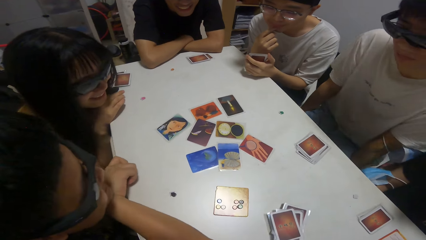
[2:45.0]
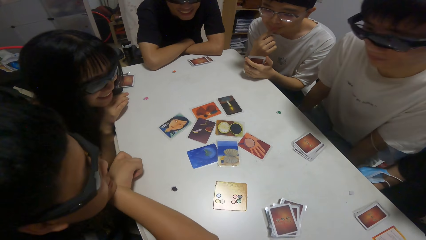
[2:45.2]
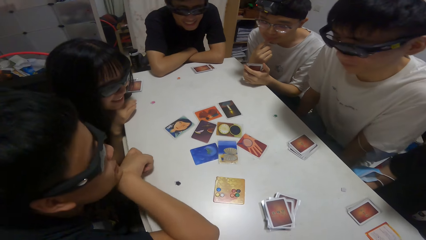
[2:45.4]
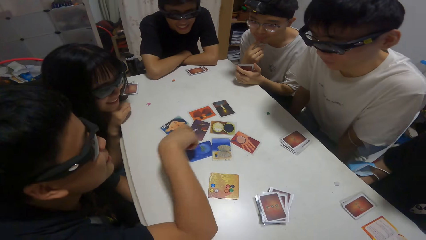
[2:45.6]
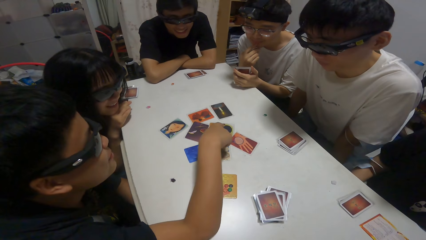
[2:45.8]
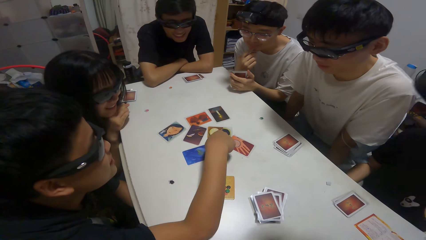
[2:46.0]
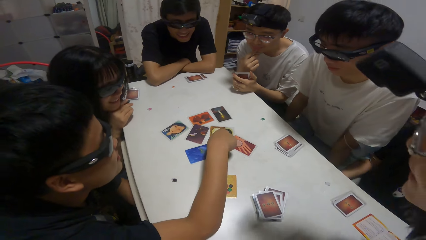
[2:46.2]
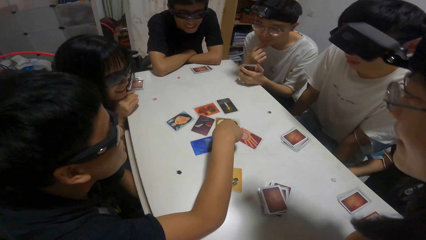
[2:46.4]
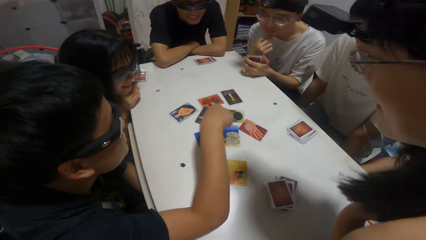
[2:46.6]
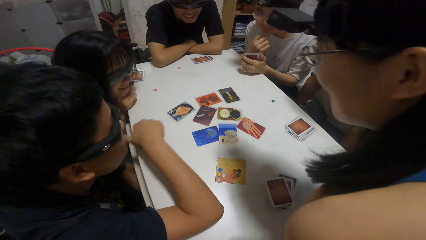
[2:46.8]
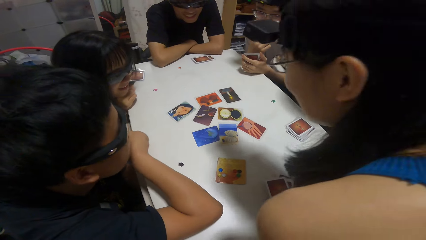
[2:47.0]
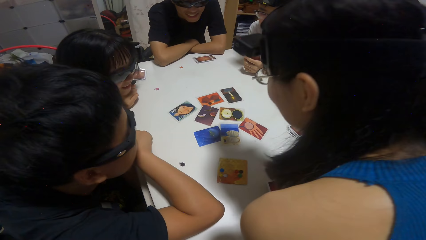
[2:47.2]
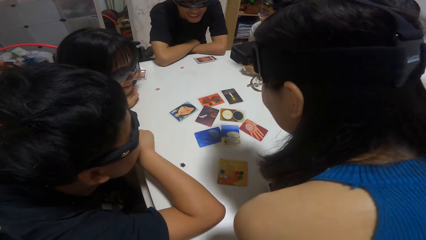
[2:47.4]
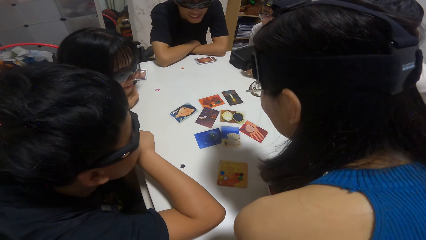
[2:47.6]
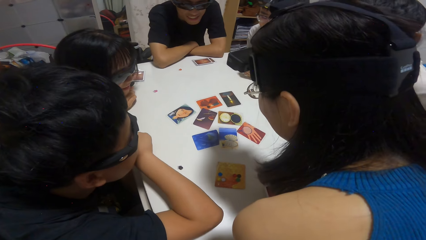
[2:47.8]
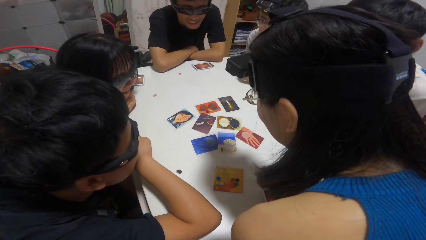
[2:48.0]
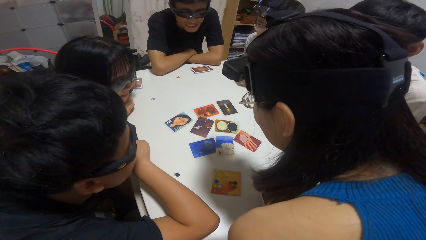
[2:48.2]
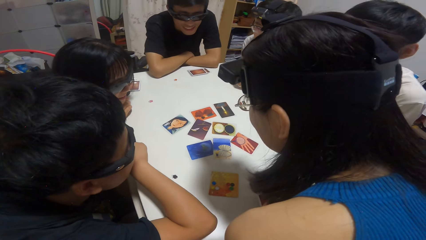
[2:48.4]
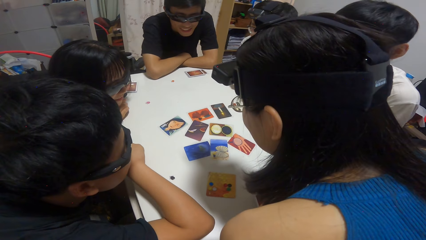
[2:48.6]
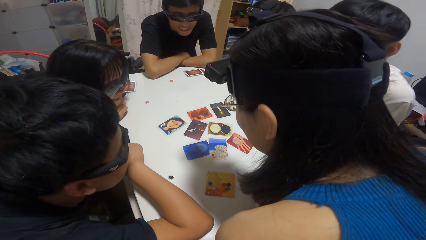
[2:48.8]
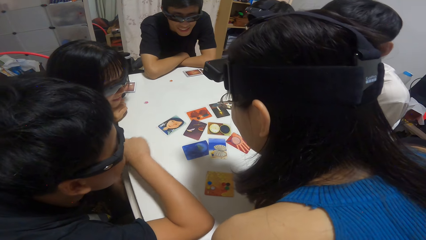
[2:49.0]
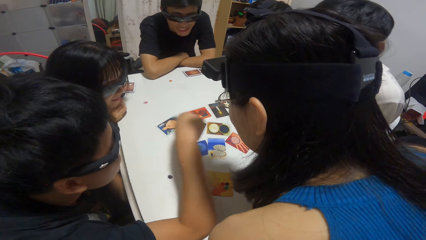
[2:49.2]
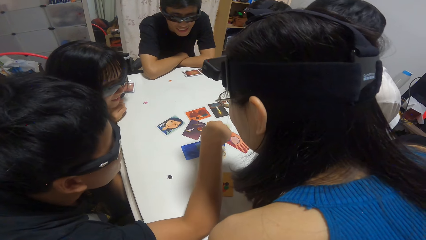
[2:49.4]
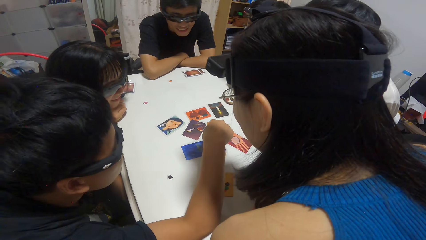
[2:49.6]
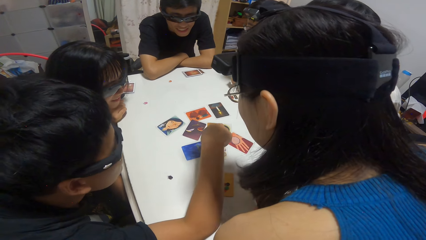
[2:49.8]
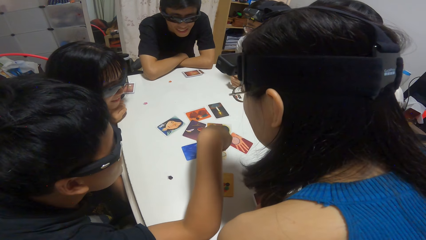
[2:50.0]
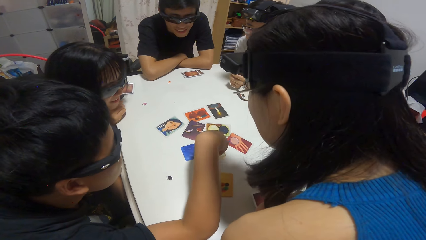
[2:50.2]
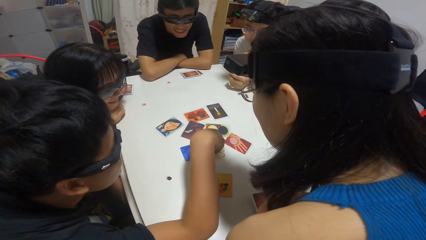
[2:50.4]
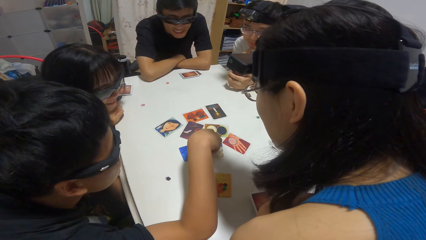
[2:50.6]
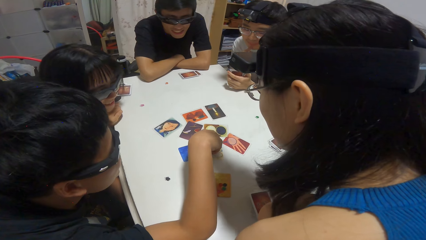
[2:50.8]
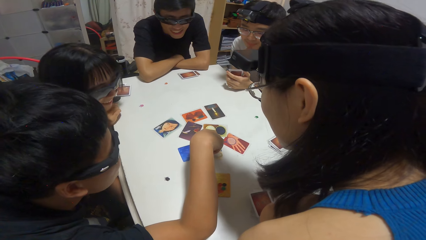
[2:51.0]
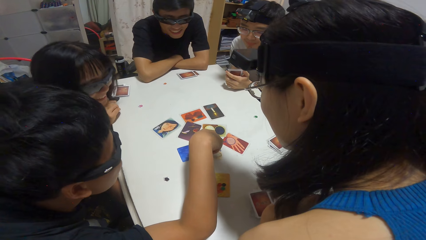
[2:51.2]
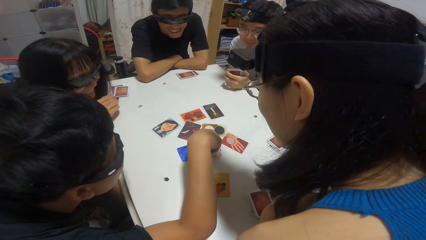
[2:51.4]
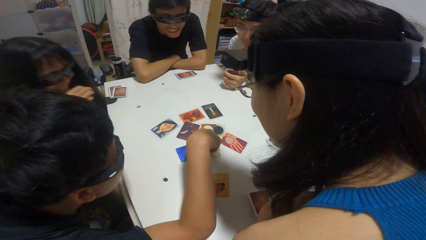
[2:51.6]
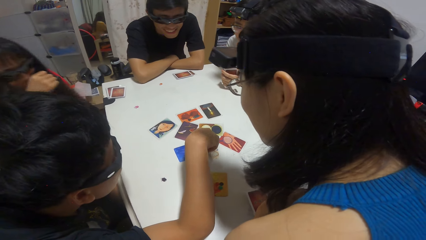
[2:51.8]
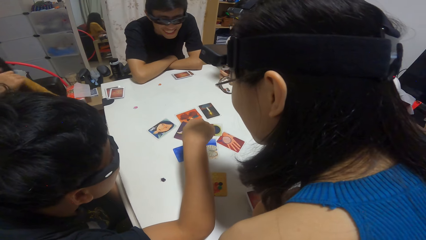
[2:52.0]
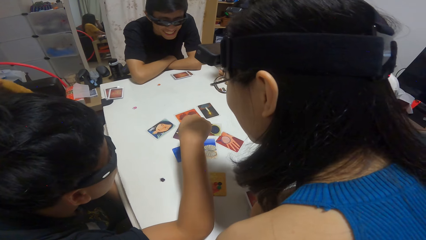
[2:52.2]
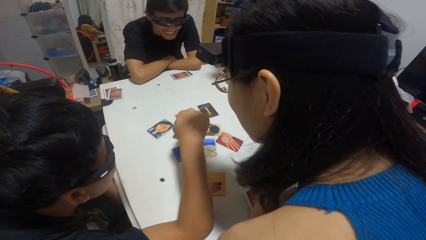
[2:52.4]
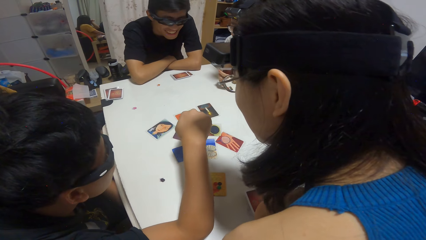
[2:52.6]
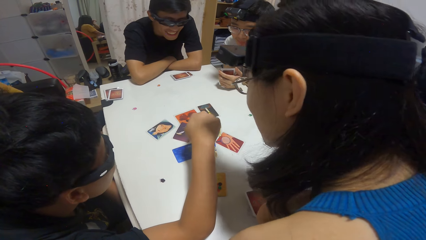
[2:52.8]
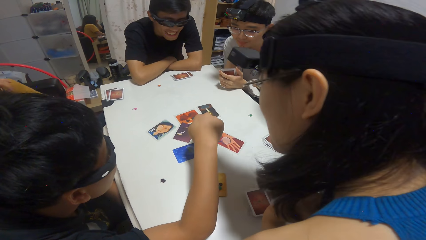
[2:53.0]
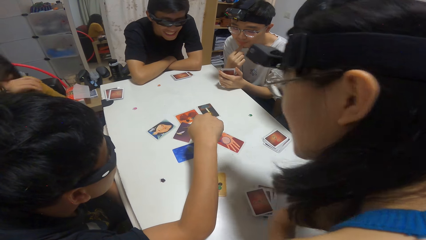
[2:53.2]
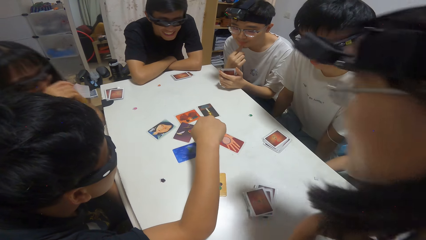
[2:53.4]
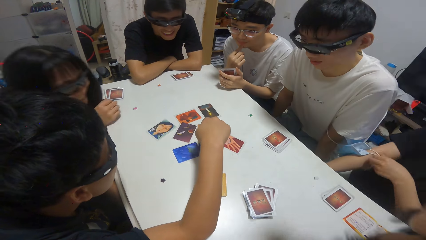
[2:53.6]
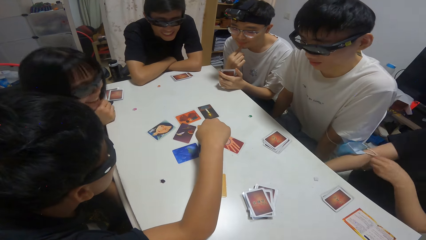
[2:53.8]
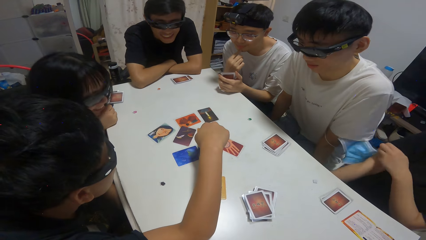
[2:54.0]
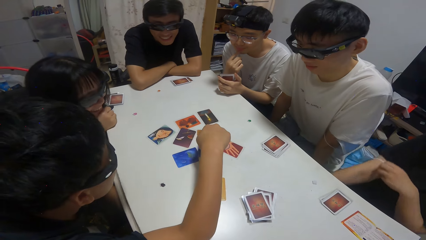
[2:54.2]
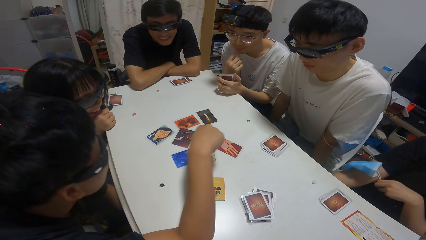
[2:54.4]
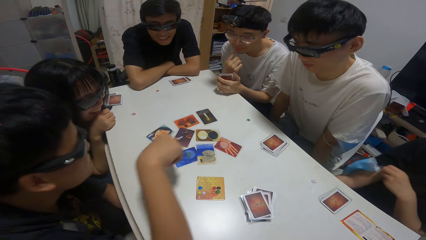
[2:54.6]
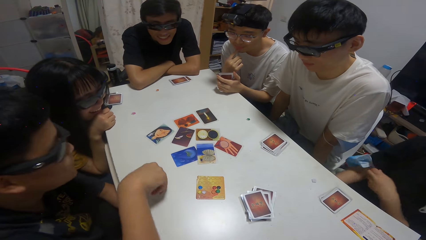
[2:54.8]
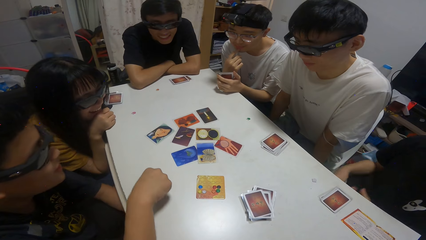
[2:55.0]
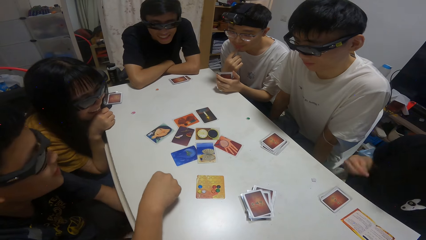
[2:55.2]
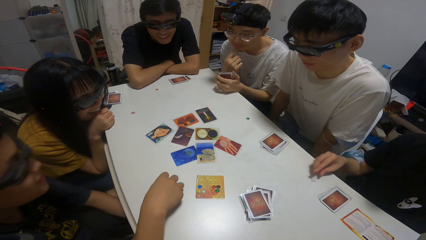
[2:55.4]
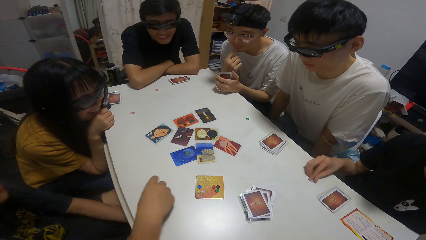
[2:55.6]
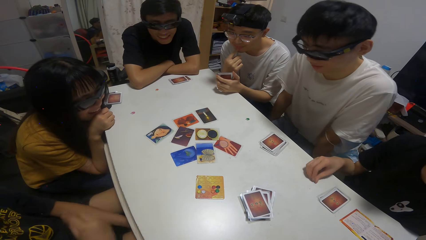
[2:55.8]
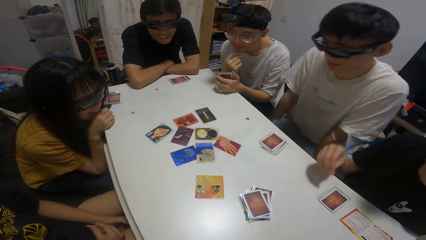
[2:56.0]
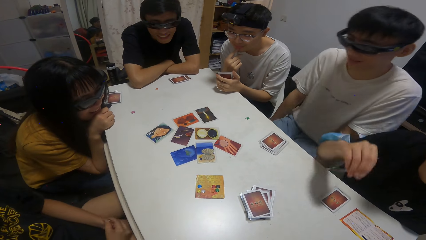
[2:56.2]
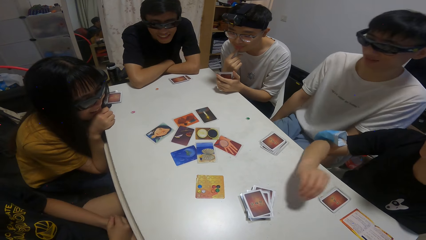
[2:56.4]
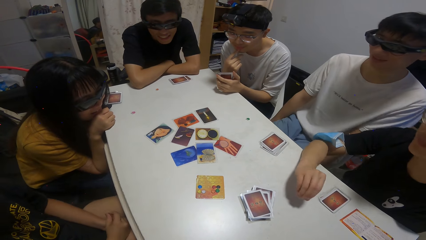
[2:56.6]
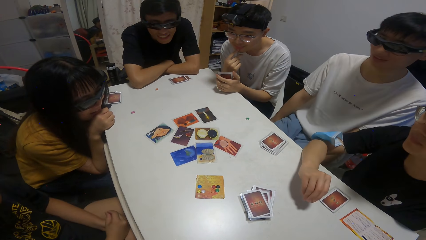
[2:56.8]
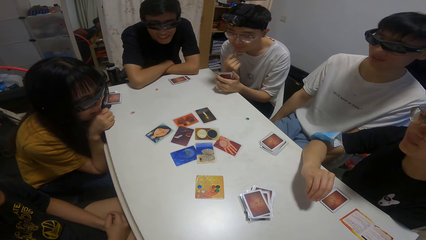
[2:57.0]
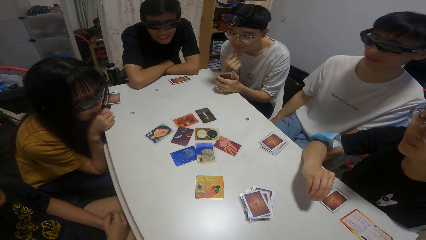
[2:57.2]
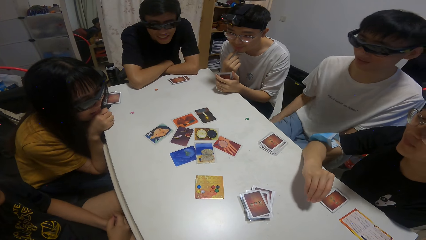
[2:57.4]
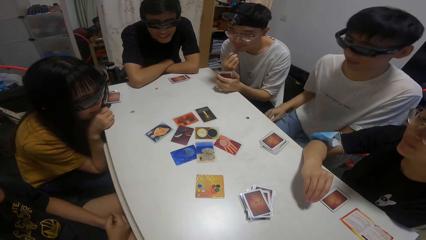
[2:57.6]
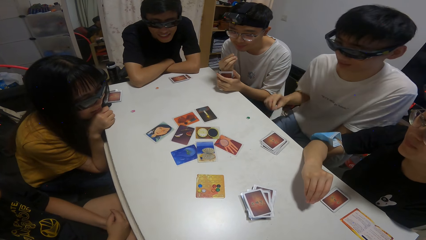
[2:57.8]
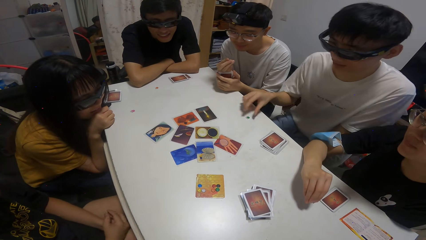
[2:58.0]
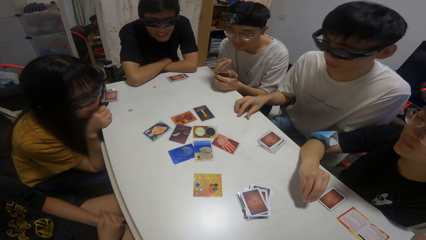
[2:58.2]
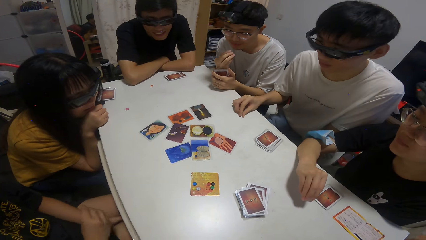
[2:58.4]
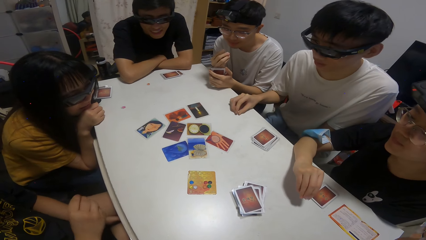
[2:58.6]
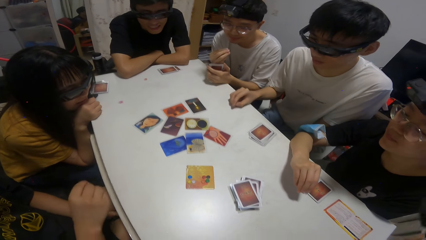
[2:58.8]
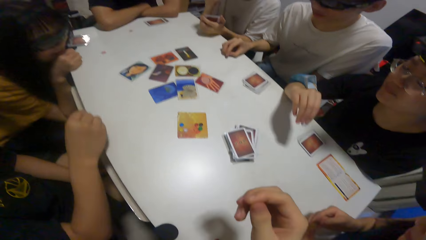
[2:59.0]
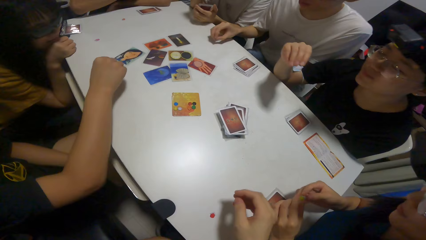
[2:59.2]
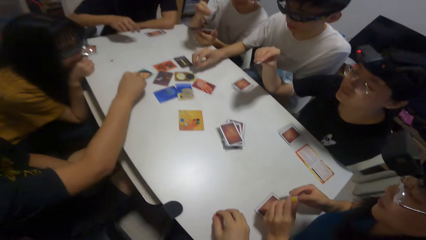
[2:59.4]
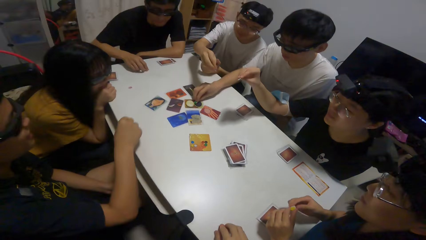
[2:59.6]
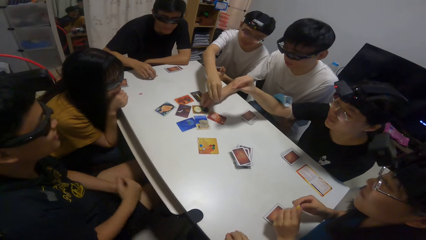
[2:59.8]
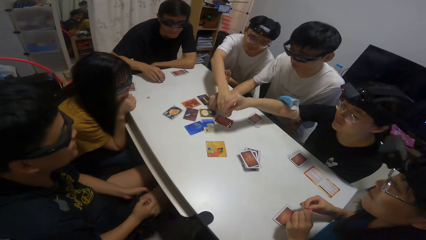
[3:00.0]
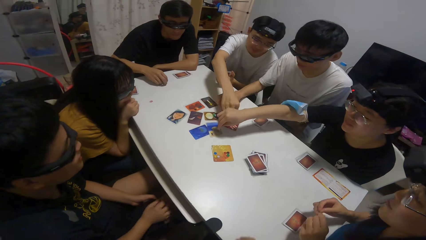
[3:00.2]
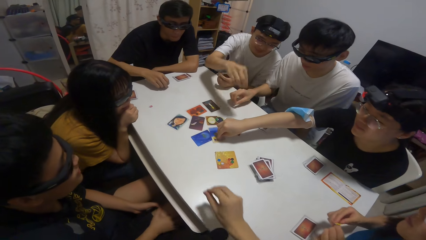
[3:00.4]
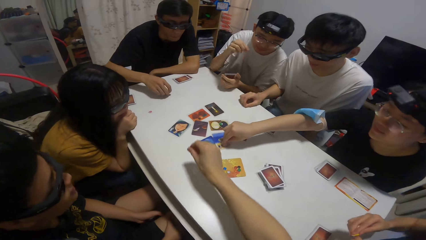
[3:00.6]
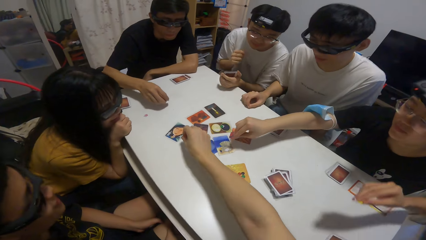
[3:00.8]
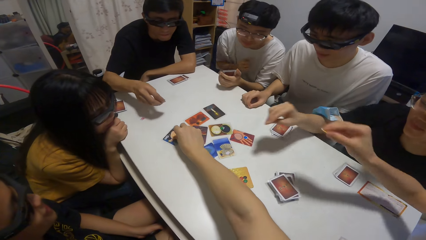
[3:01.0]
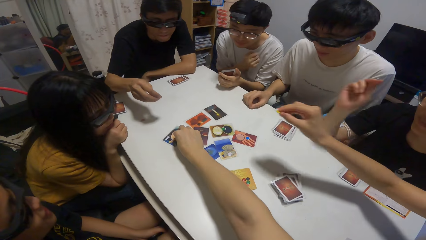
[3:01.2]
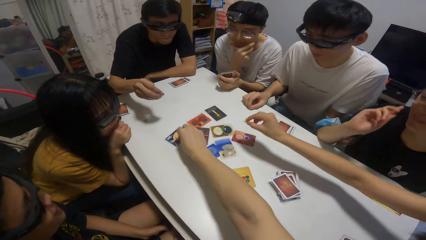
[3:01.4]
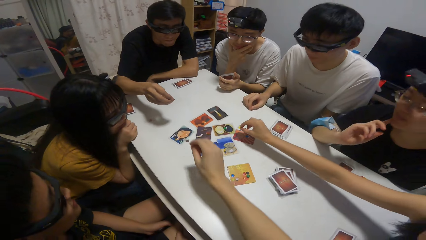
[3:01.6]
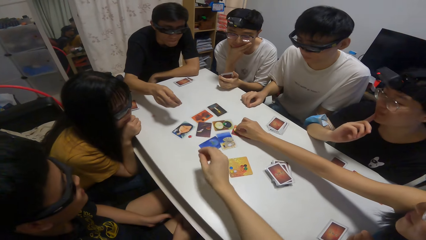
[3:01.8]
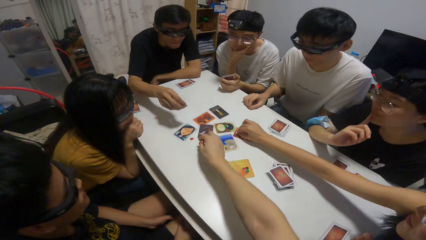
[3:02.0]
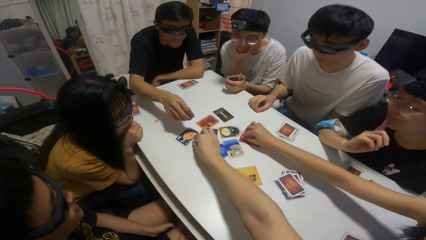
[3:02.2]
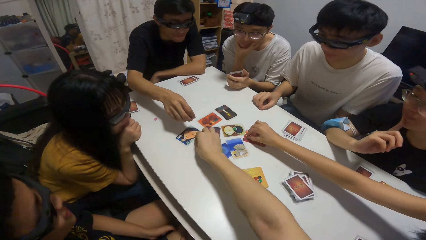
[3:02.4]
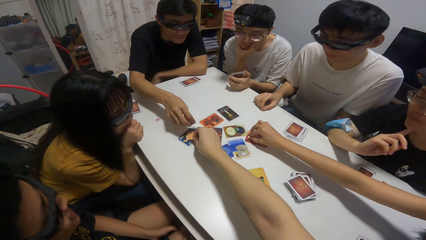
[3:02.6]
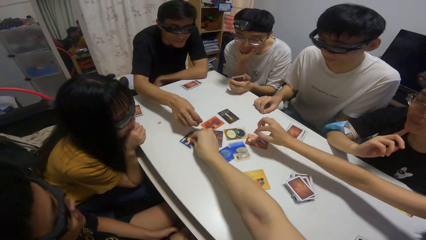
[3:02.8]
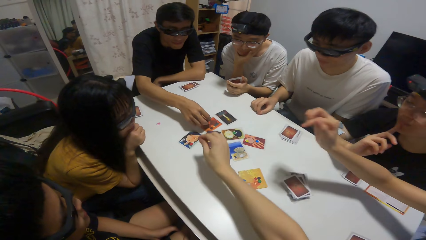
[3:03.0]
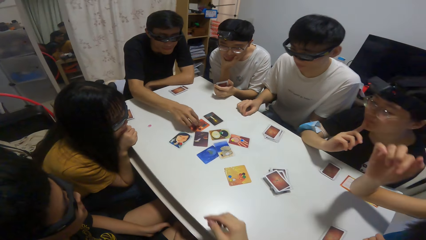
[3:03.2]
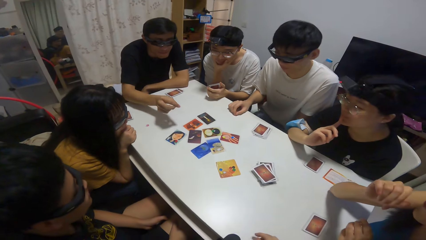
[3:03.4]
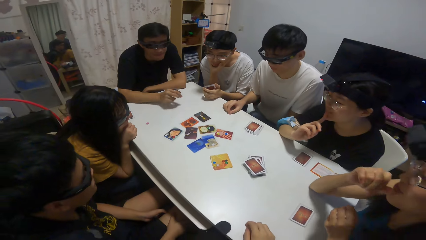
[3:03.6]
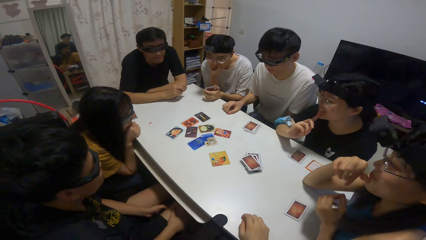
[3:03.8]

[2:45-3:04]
The camera wearer looks at the playing cards. A man touches playing cards. Another man holds playing cards. A third man places a hand on the table. A fourth man points at the playing card. The camera wearer touches a paper on the card on the table with her right hand. She points at the playing cards.
